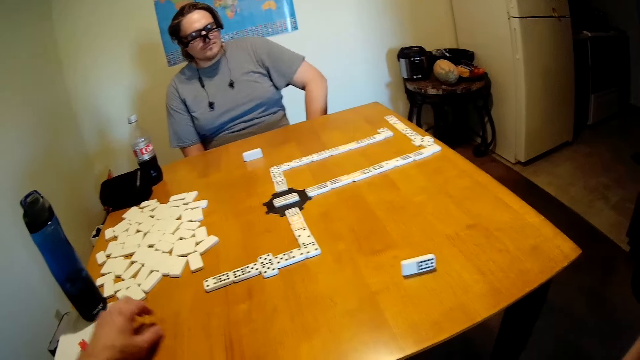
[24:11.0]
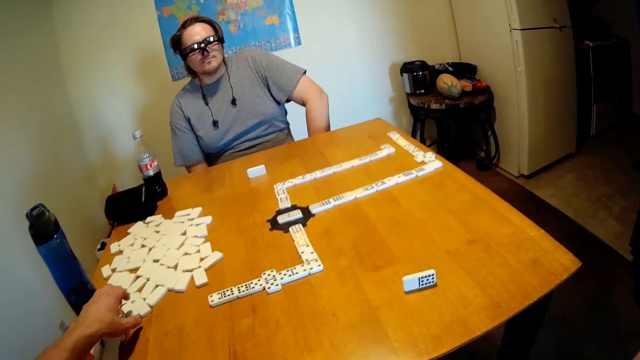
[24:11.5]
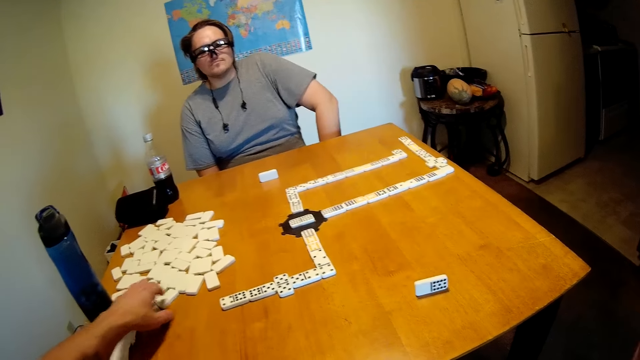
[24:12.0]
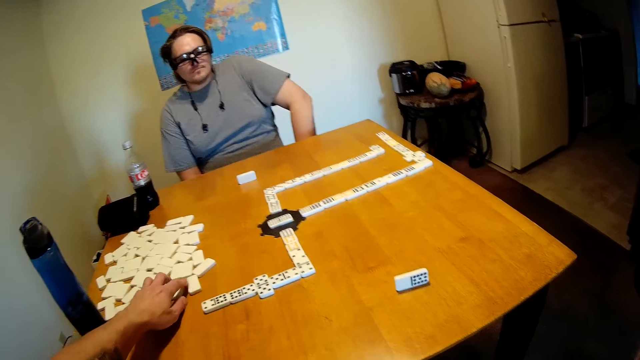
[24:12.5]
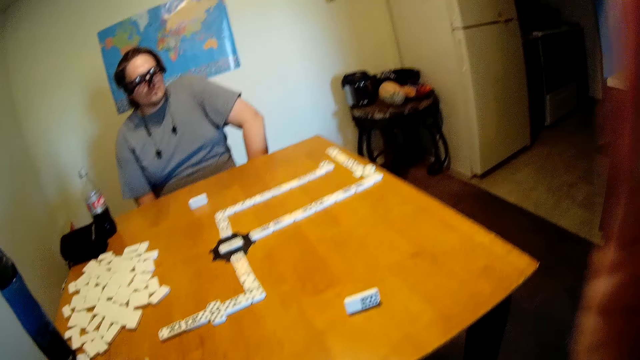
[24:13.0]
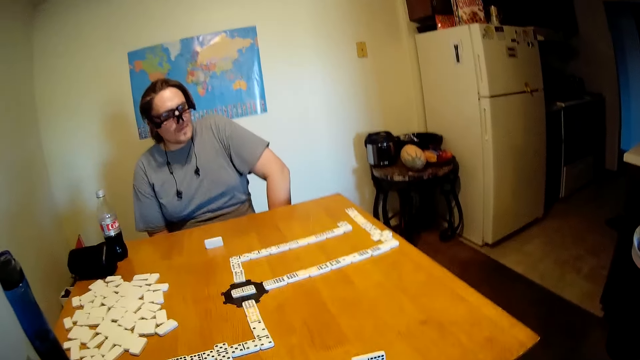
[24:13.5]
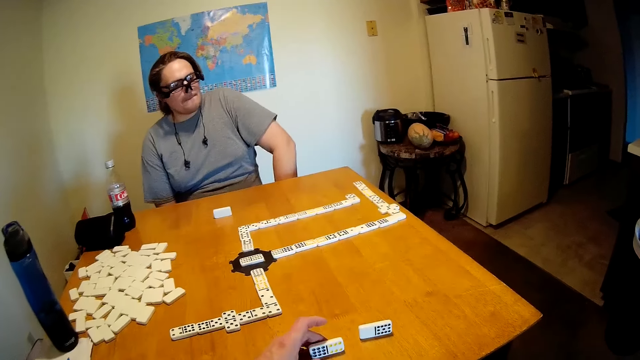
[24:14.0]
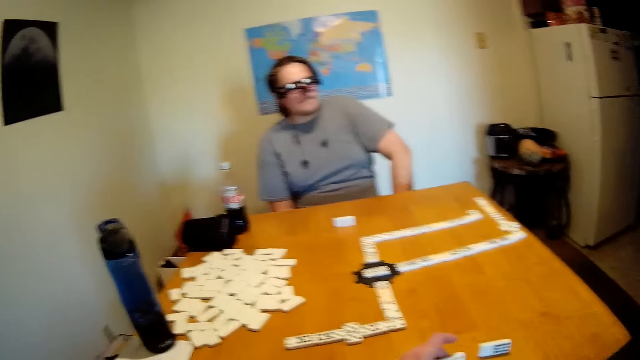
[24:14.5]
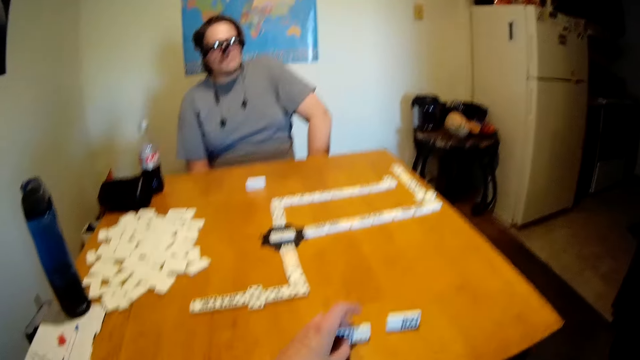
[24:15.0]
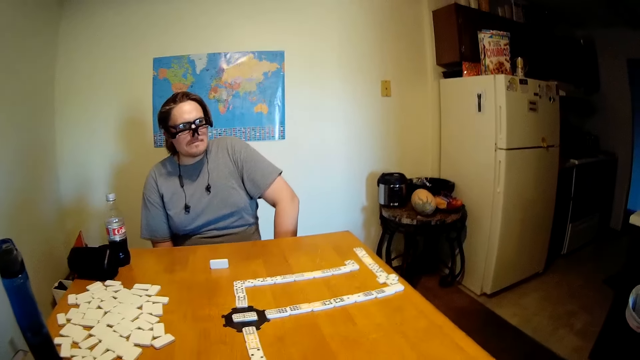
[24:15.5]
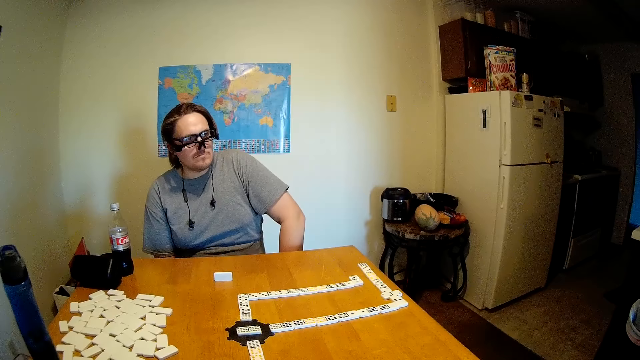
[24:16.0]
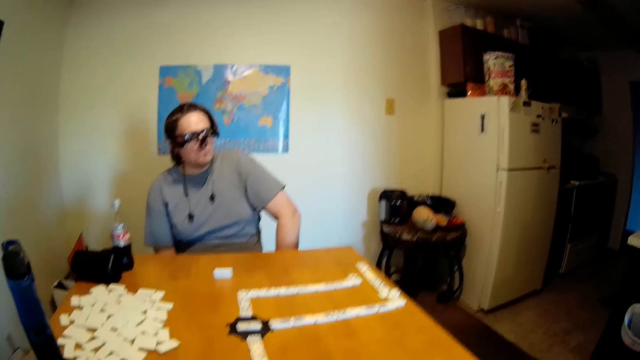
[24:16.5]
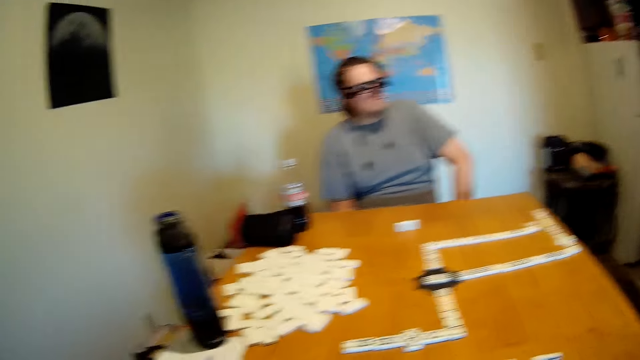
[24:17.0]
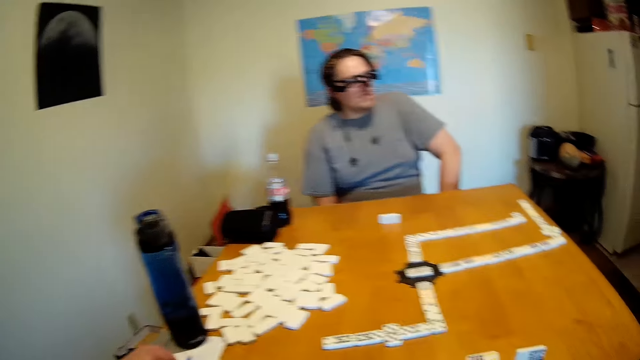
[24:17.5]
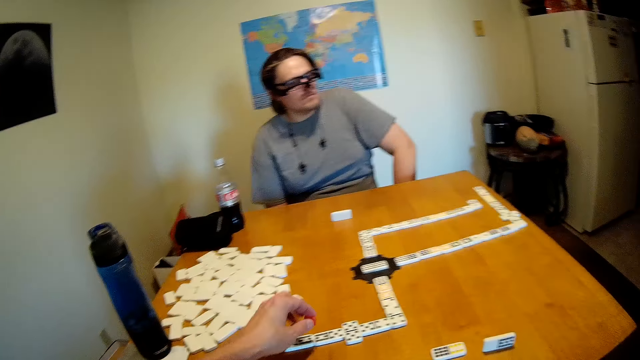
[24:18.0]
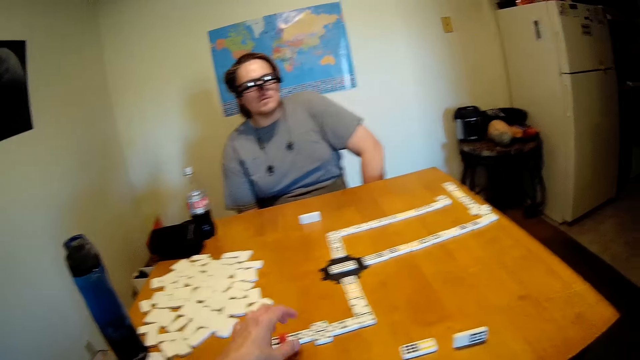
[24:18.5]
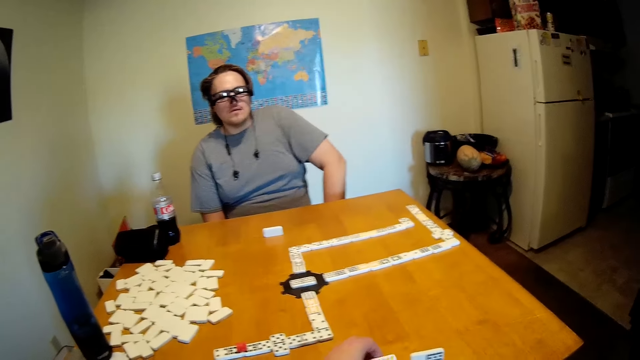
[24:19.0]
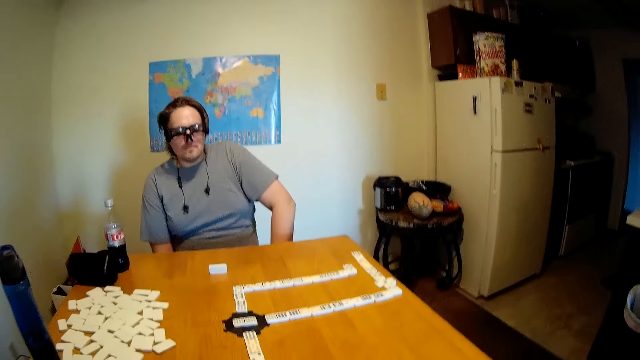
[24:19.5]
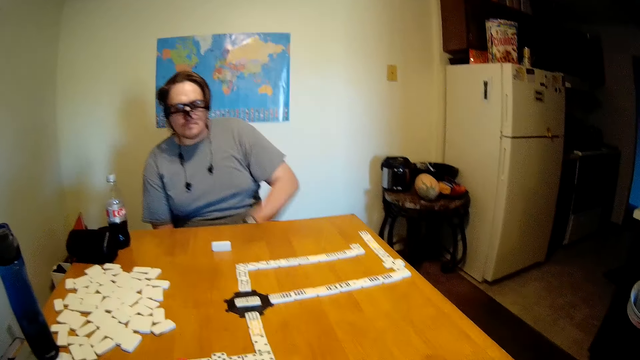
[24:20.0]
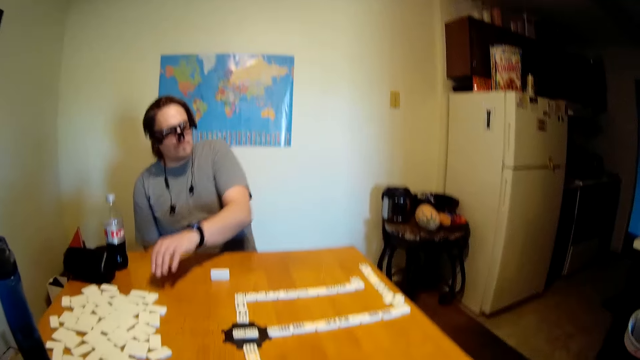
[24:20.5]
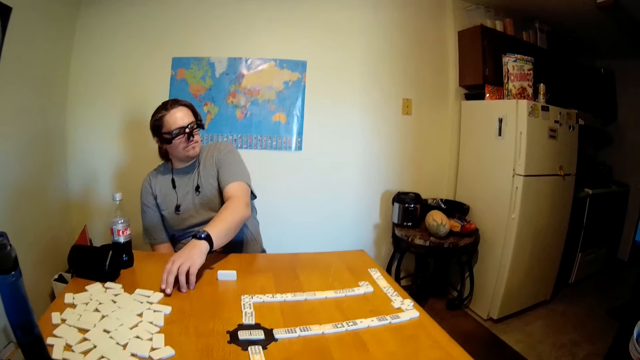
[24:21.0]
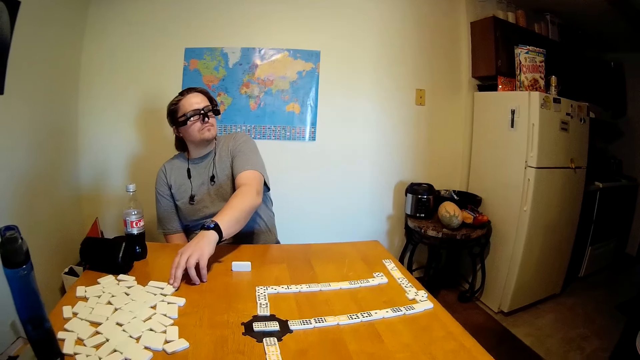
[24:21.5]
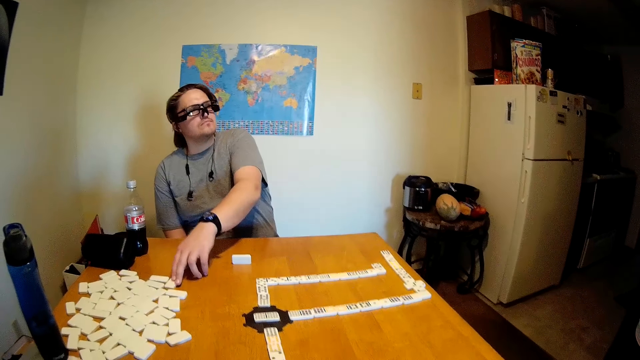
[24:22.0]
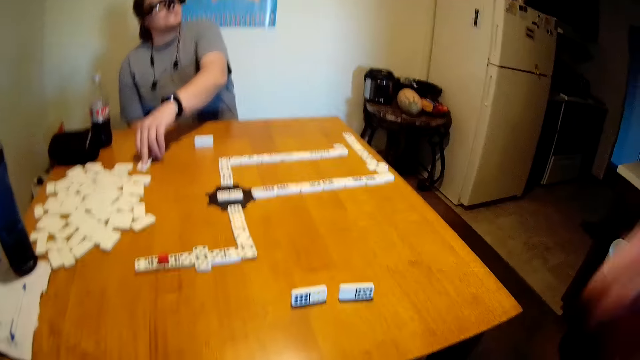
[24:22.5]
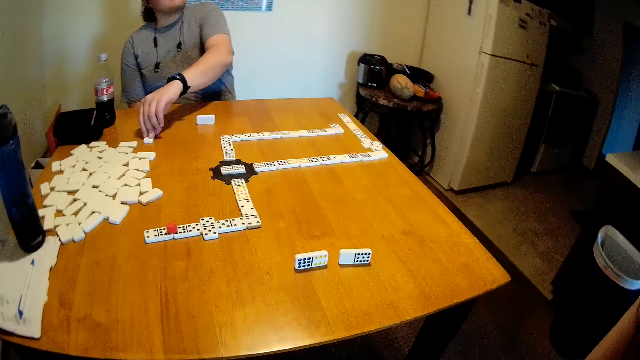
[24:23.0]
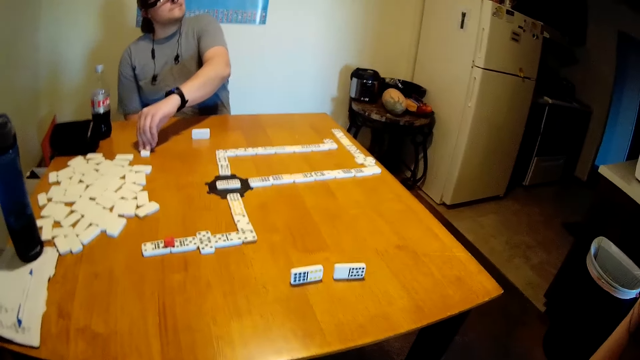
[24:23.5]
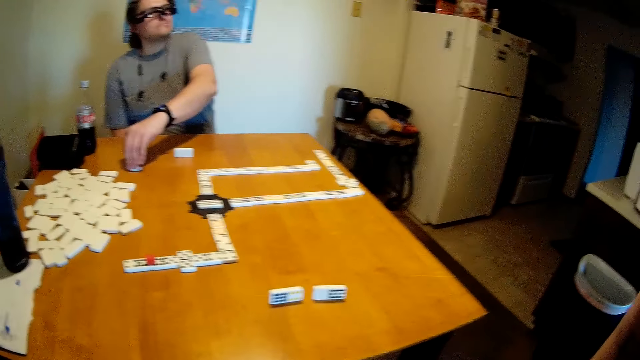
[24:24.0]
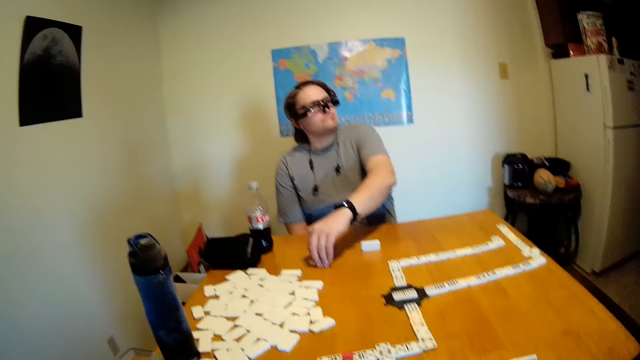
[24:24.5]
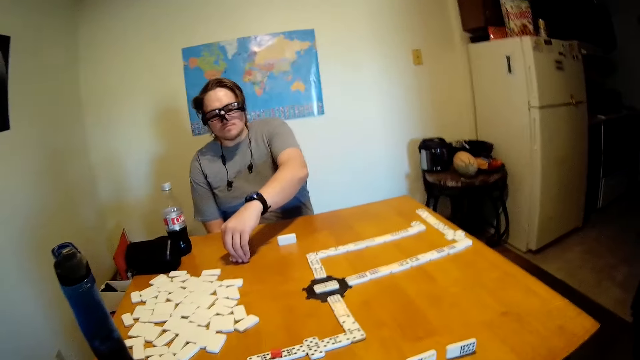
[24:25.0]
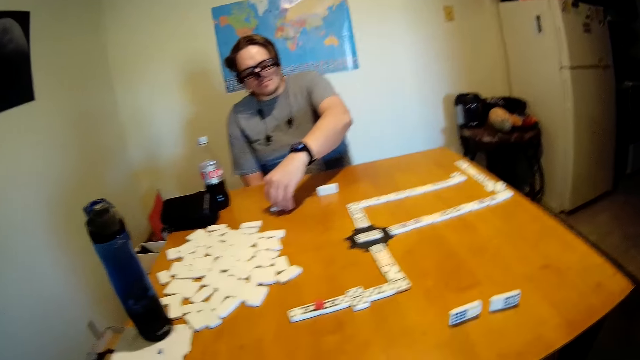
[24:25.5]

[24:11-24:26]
The camera wearer removes the hand from the pattern. A person picks the game piece. The camera wearer picks up the dominoes. The person puts the game piece down on the table and picks the game piece. The camera wearer puts a dice on the dominoes and puts the game piece on the pattern. The person moves the dominoes. The camera wearer picks the game piece.

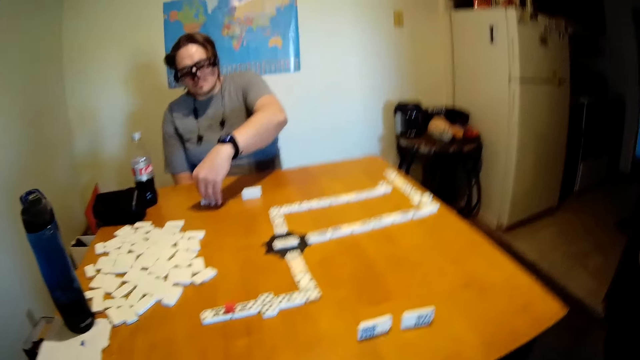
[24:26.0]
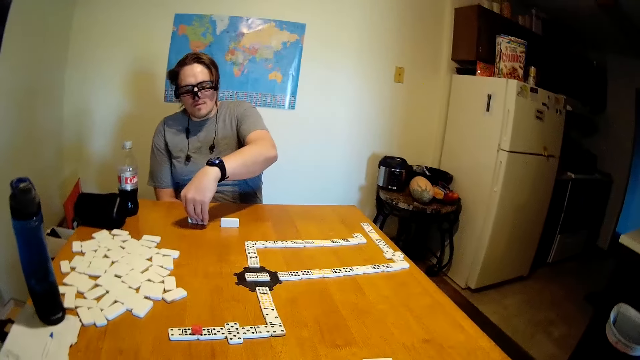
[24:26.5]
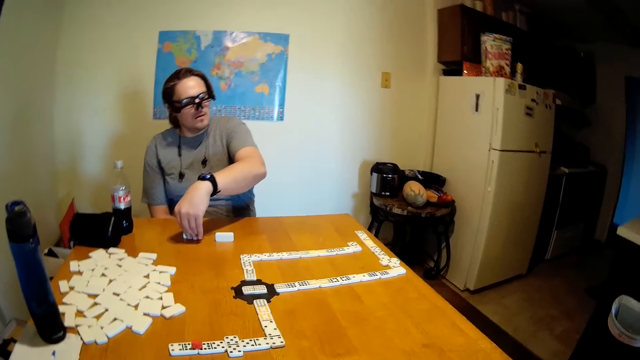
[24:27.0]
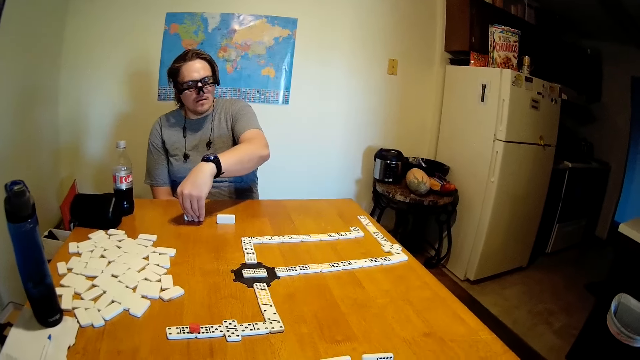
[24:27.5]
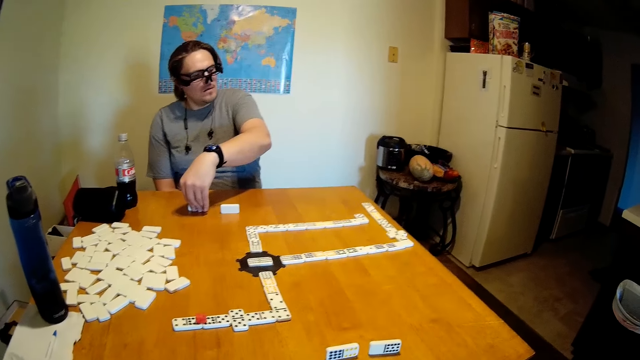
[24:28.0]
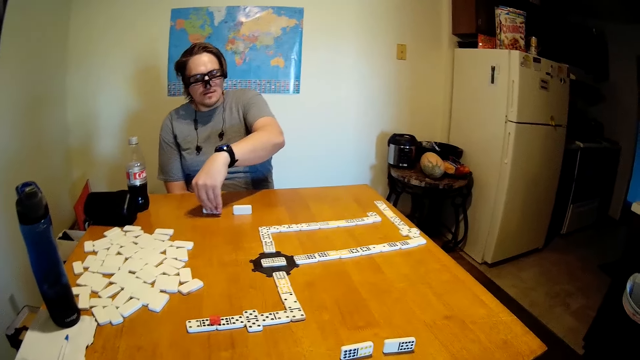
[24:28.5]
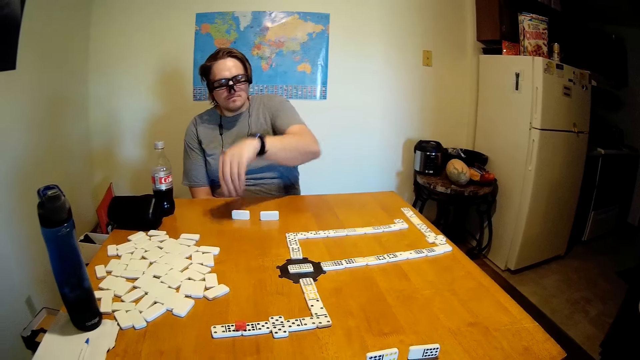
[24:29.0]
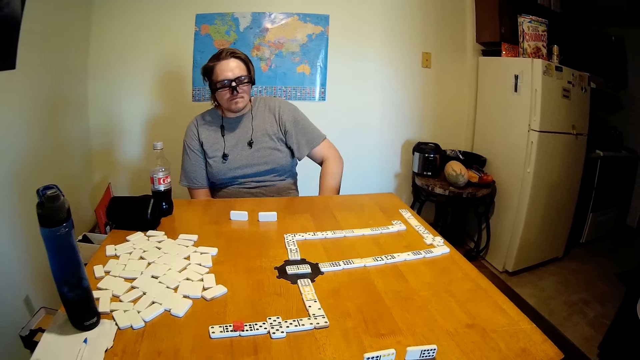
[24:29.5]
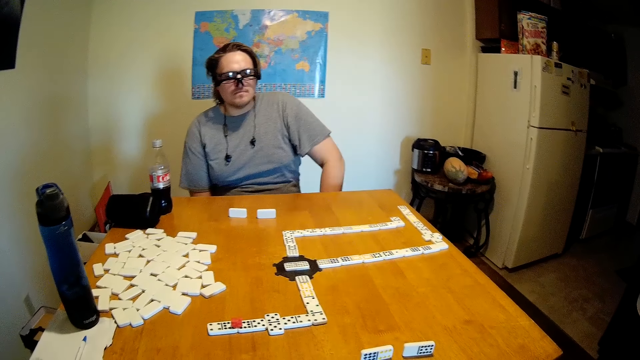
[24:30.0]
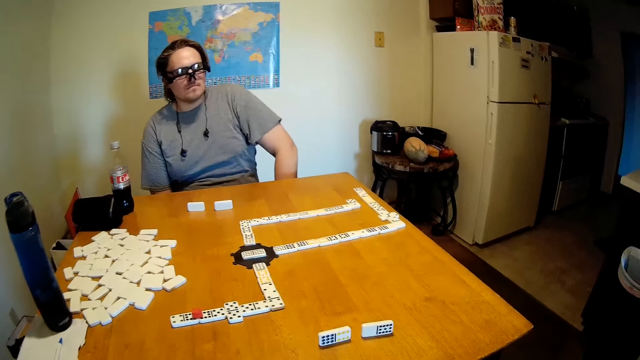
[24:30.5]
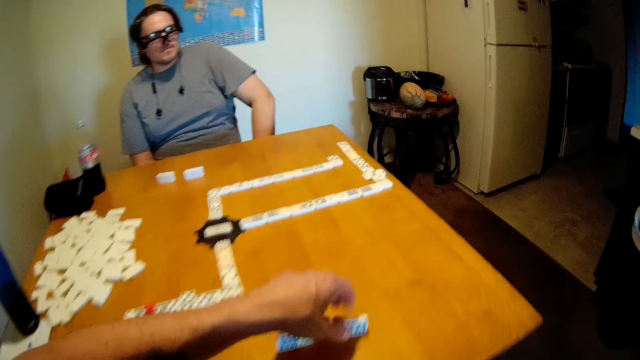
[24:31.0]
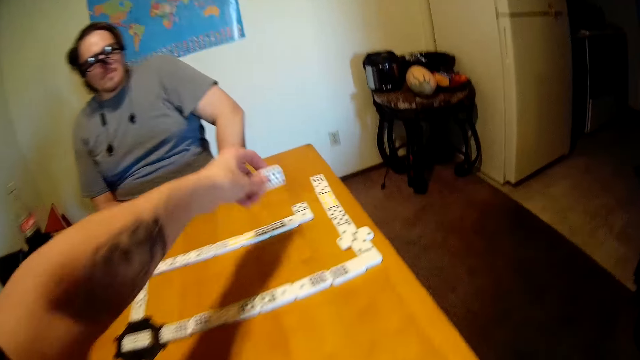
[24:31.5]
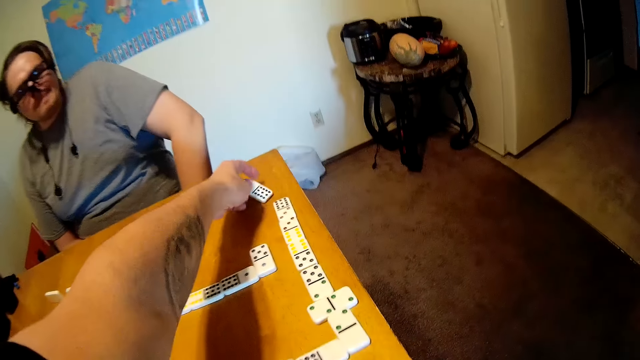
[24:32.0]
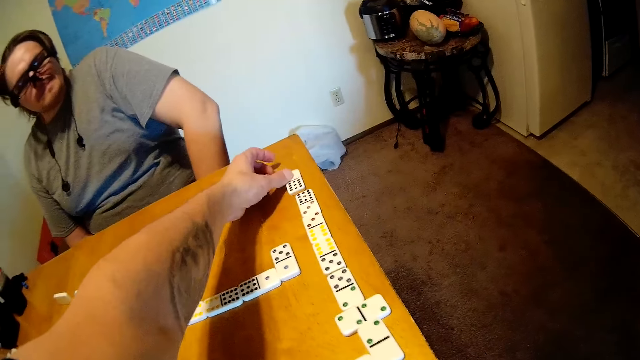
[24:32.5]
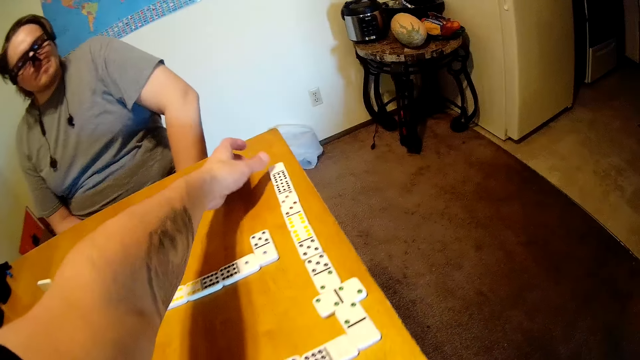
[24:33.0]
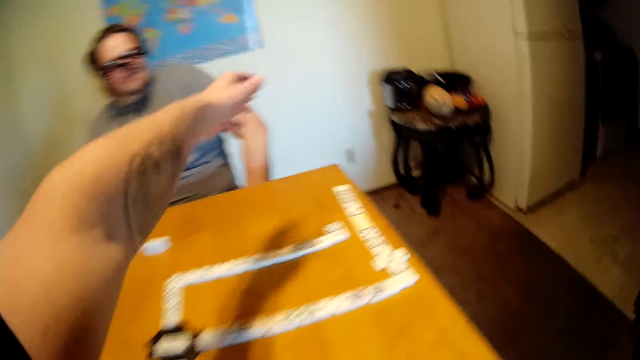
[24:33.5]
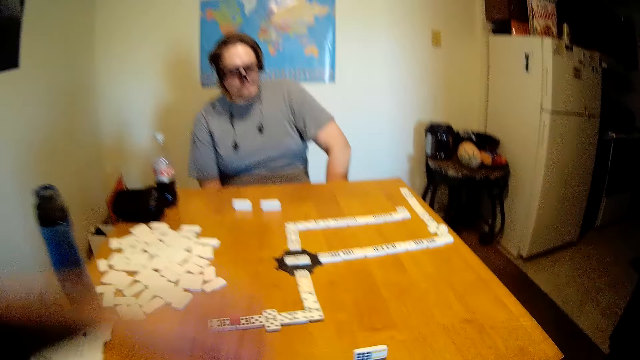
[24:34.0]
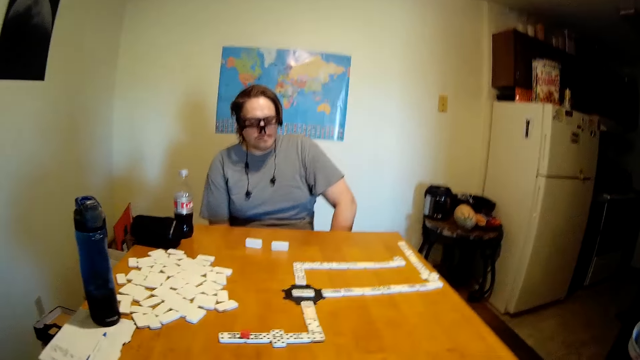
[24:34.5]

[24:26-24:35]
The camera wearer removes the hand from the game piece. A person picks the game piece. The camera wearer picks up the dominoes and puts the game piece on the pattern. The person removes the hand from the pattern.
